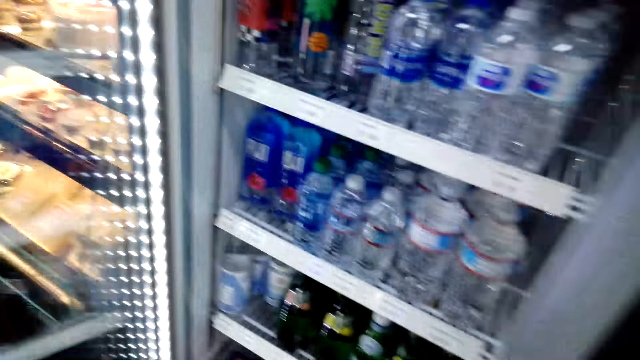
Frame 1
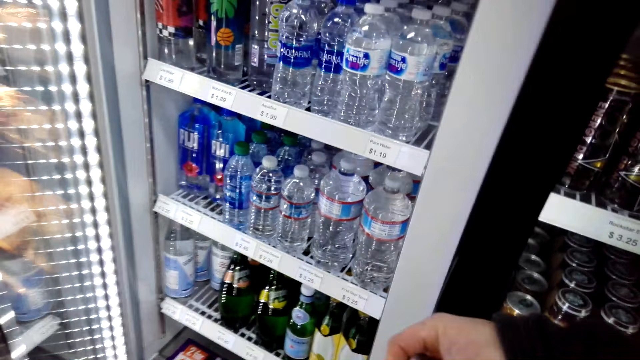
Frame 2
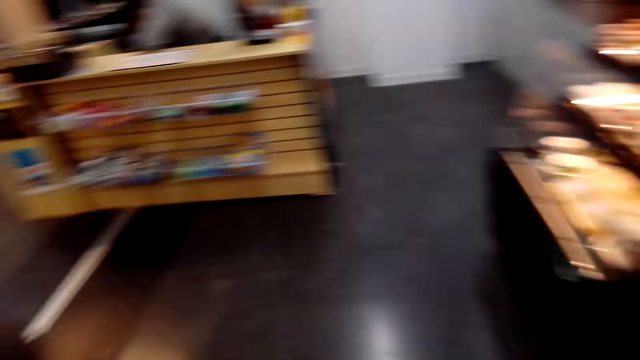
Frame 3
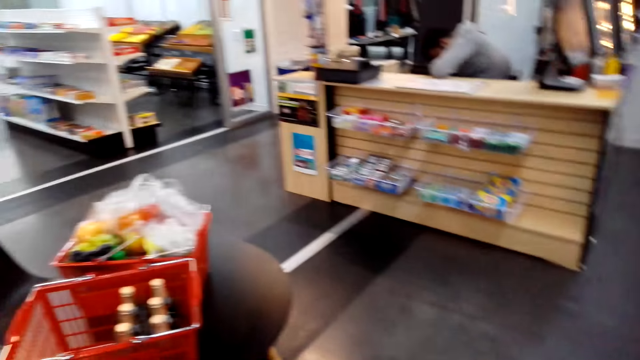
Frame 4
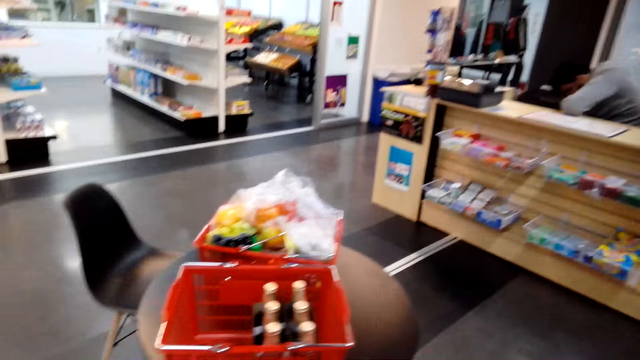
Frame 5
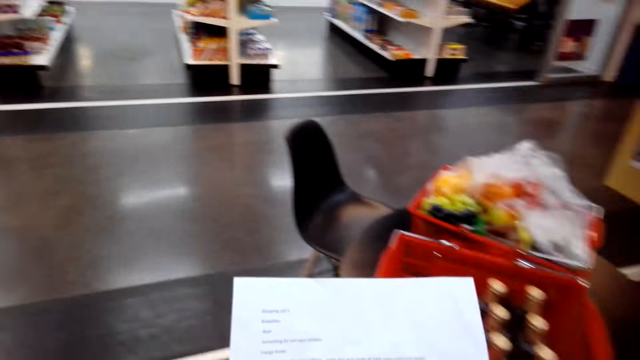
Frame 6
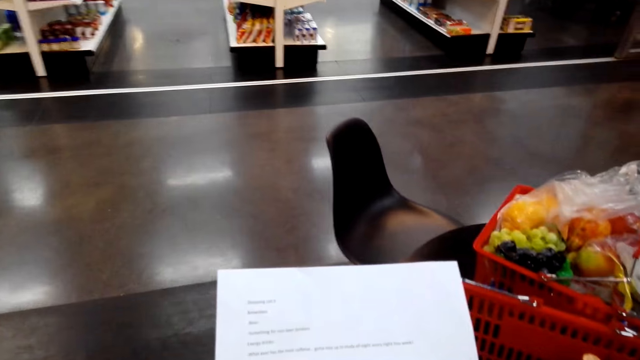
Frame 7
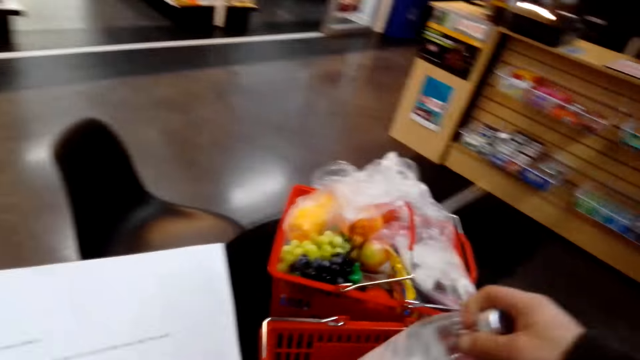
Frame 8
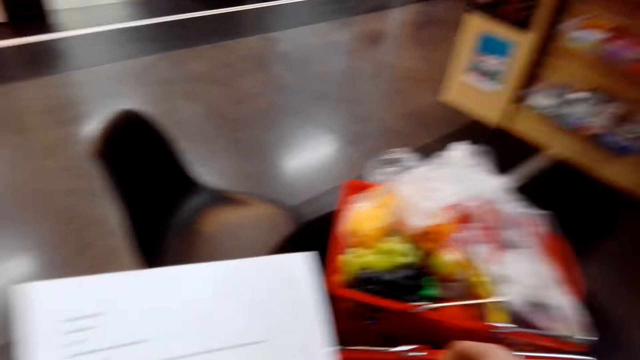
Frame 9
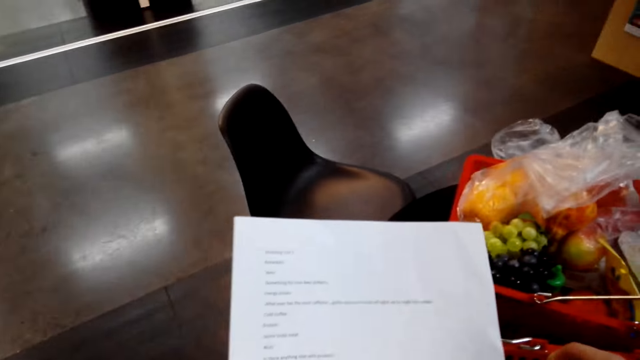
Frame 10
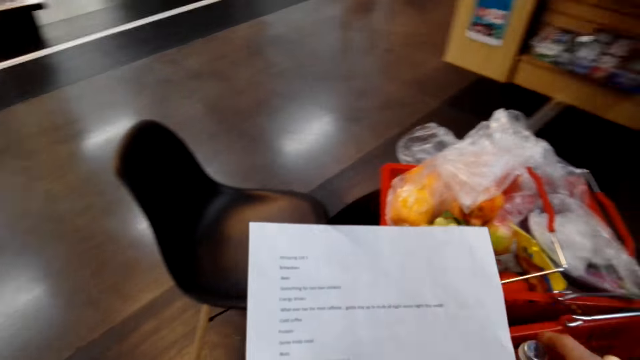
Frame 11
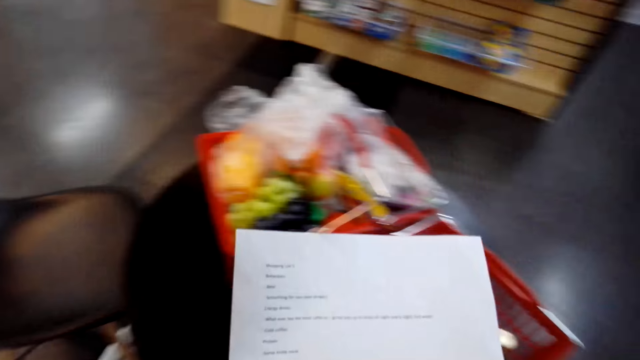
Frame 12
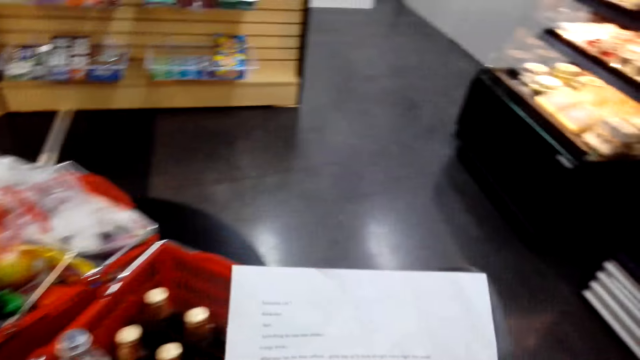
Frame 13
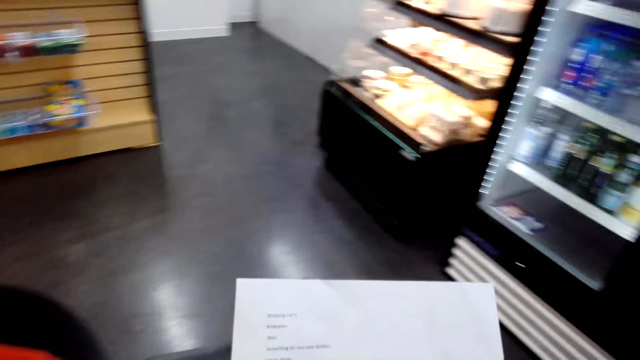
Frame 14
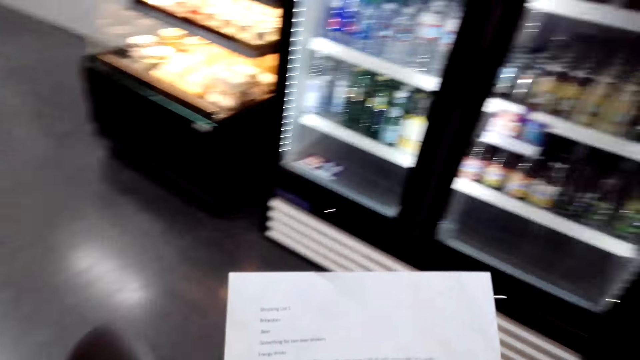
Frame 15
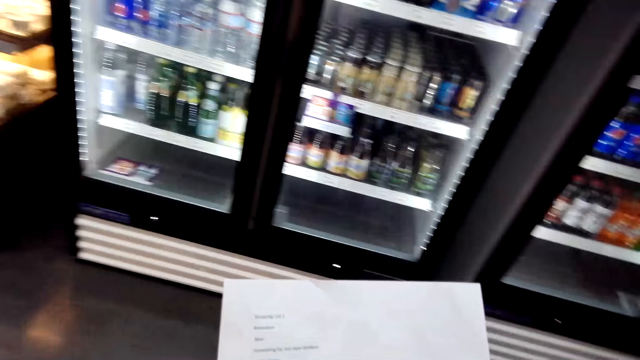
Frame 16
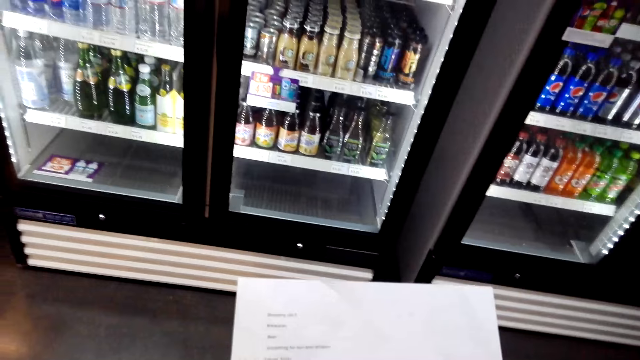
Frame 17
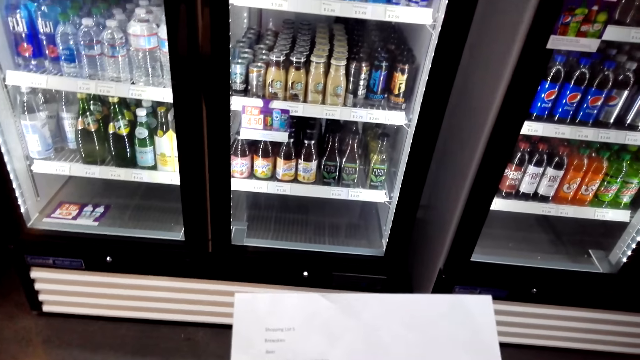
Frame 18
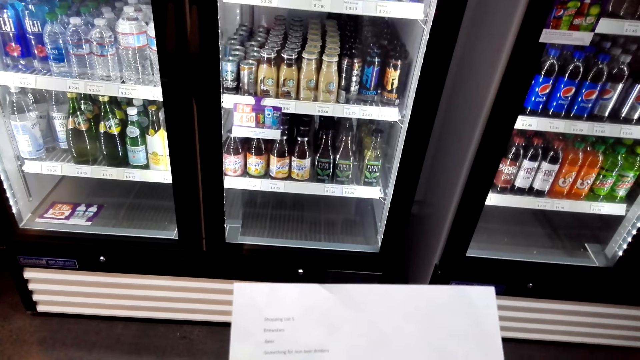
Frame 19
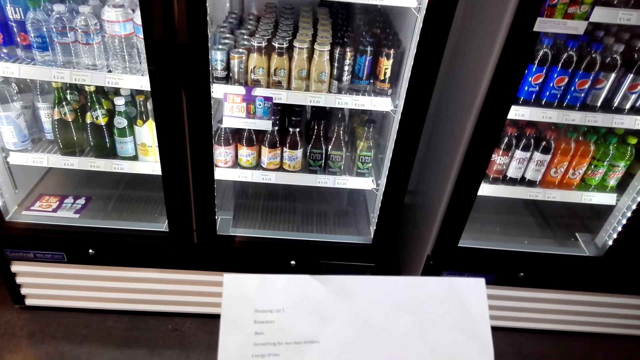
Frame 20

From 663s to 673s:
The camera wearer picks up an object. They walk around. They read the shopping list paper. They place the object on the table. They look around.

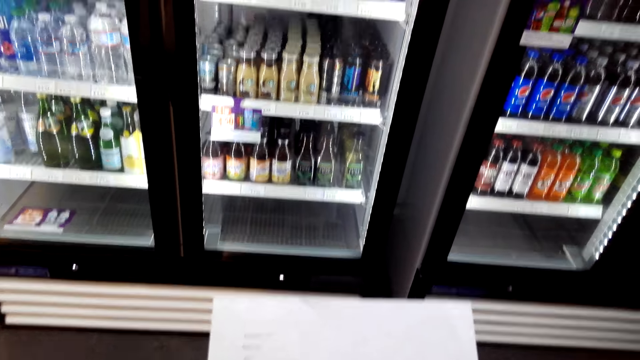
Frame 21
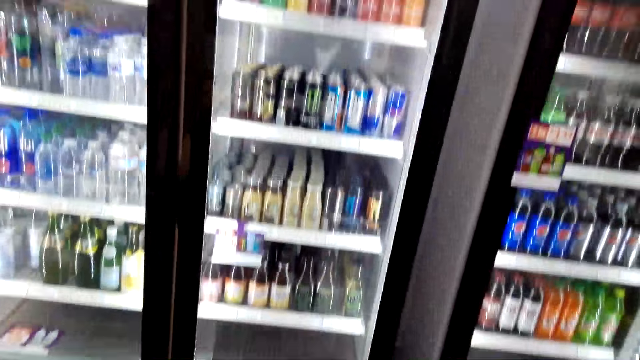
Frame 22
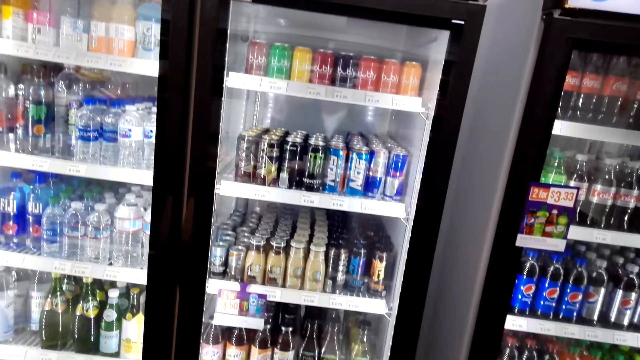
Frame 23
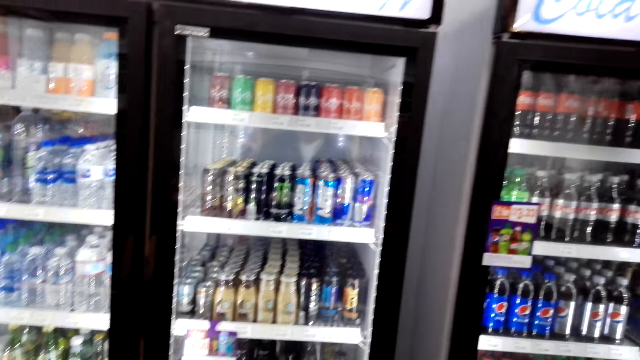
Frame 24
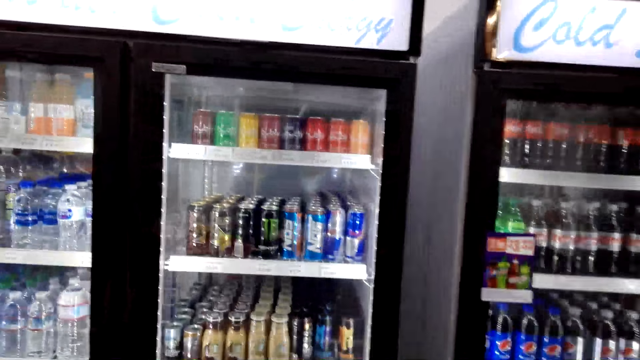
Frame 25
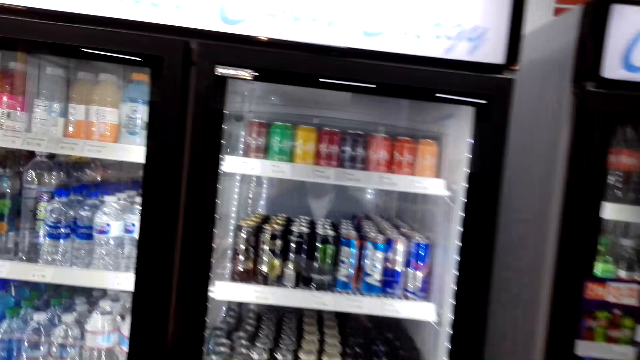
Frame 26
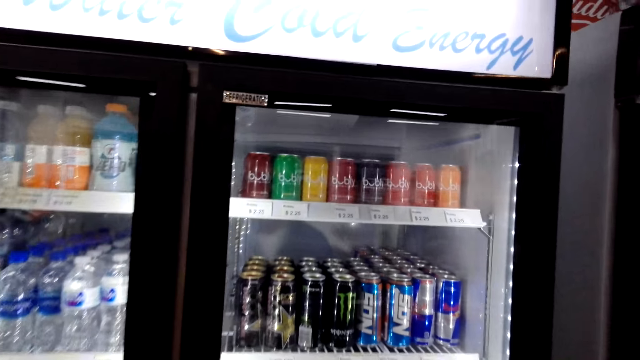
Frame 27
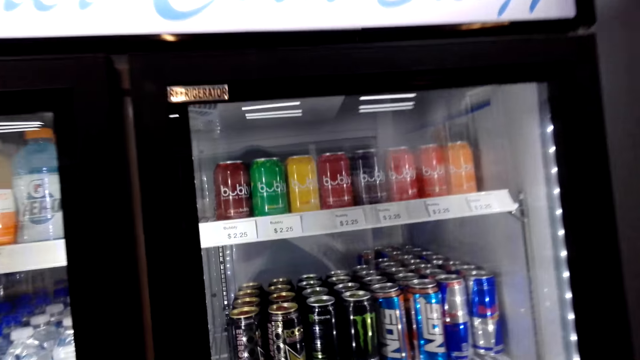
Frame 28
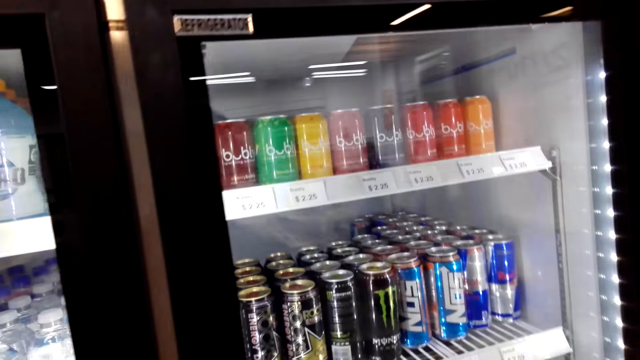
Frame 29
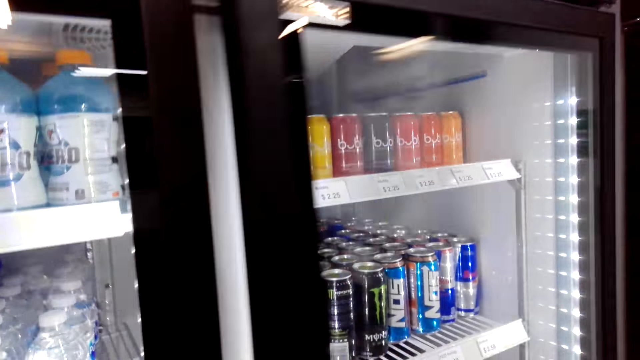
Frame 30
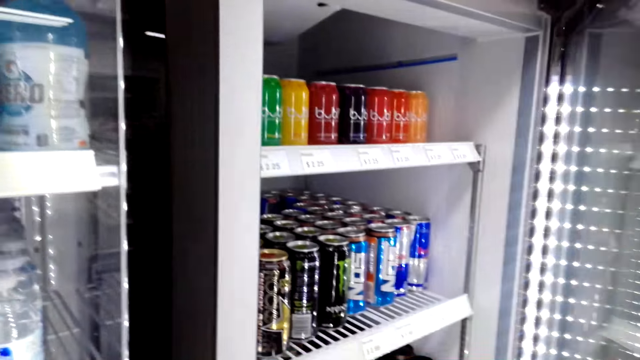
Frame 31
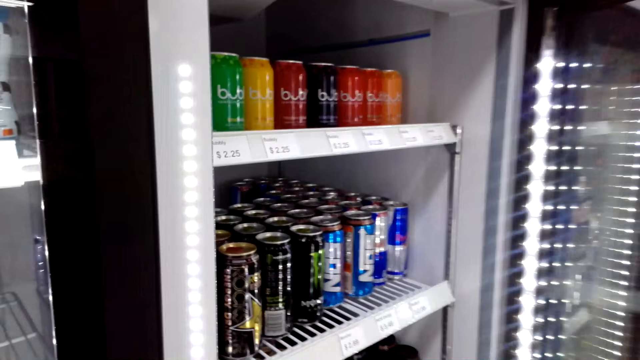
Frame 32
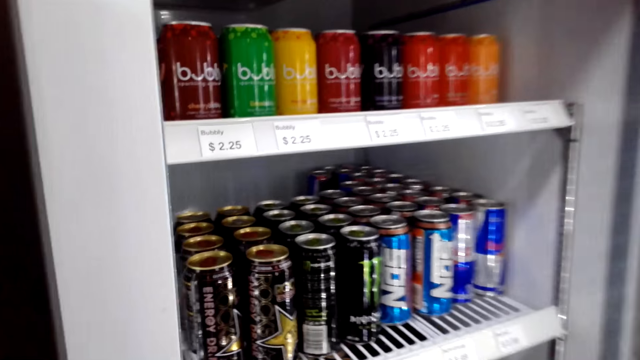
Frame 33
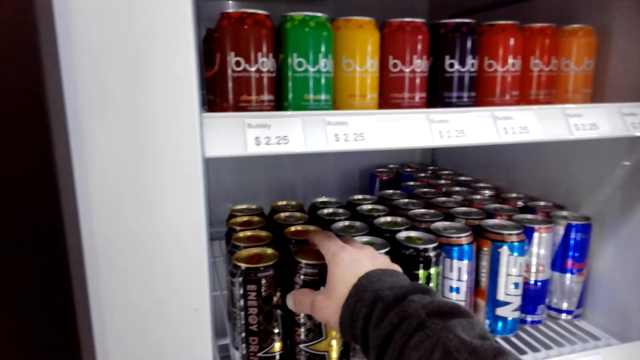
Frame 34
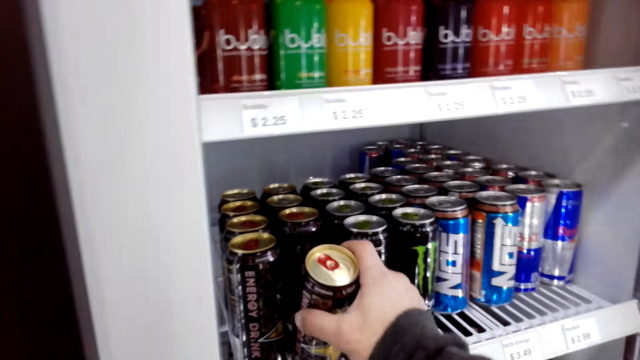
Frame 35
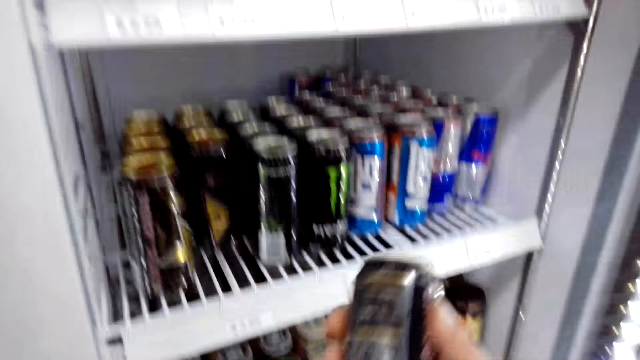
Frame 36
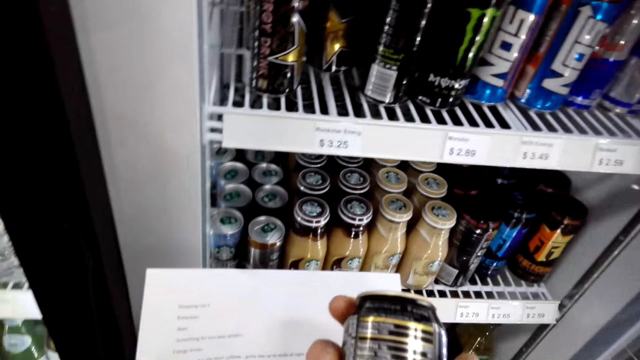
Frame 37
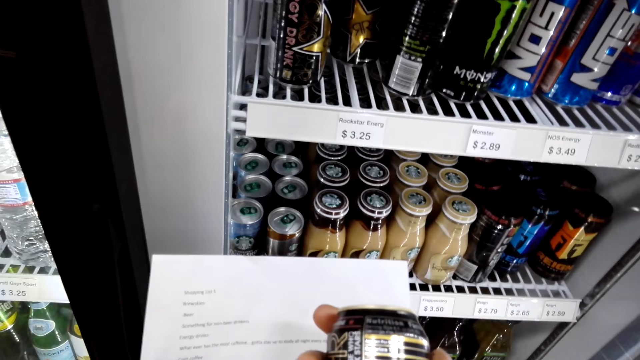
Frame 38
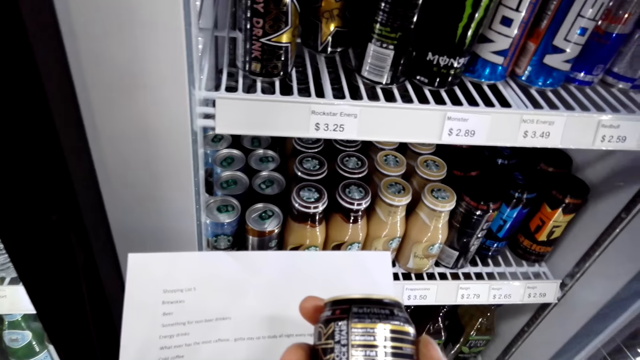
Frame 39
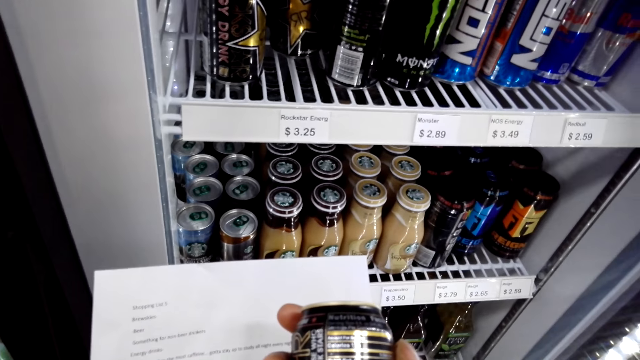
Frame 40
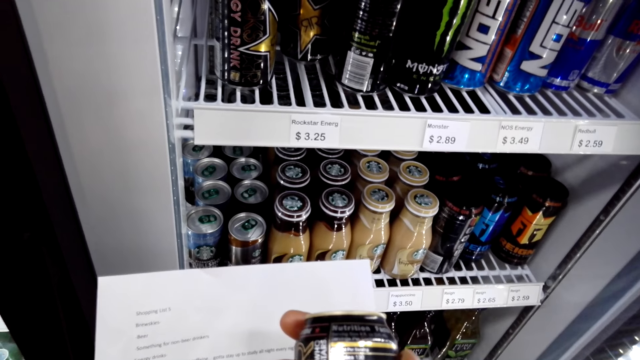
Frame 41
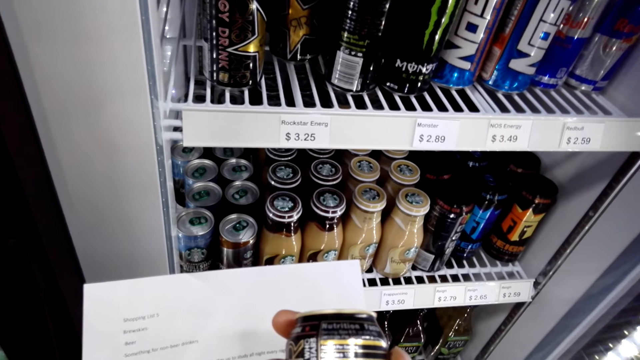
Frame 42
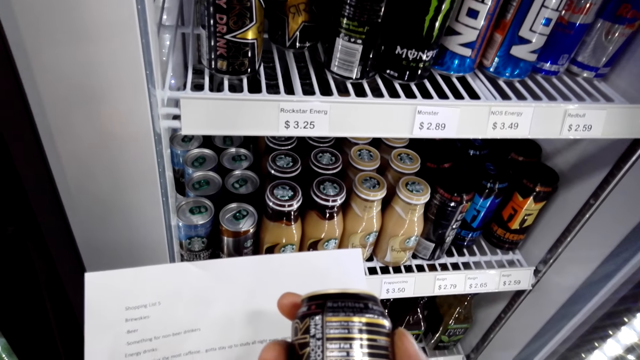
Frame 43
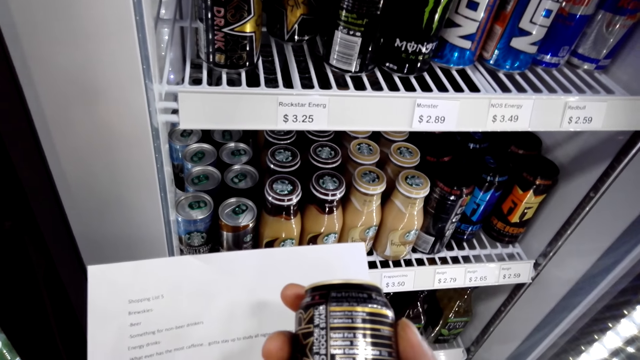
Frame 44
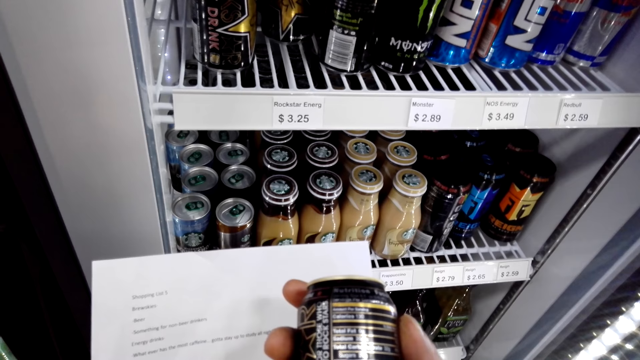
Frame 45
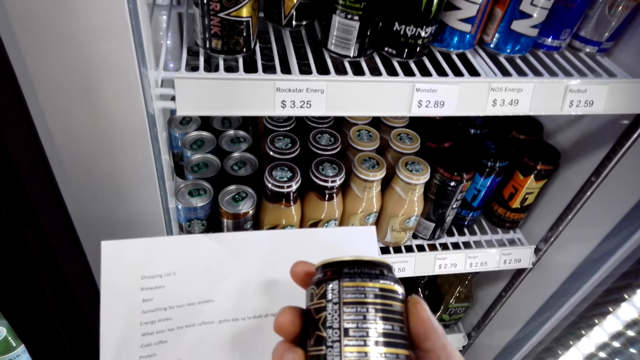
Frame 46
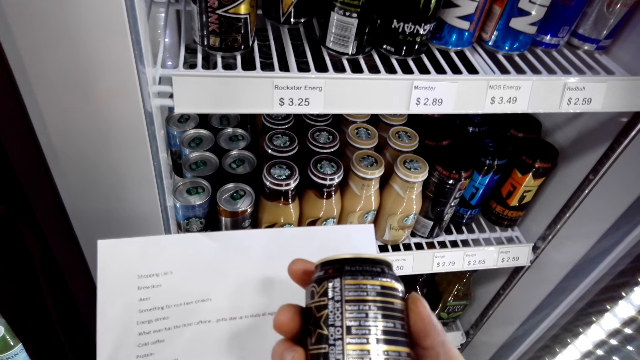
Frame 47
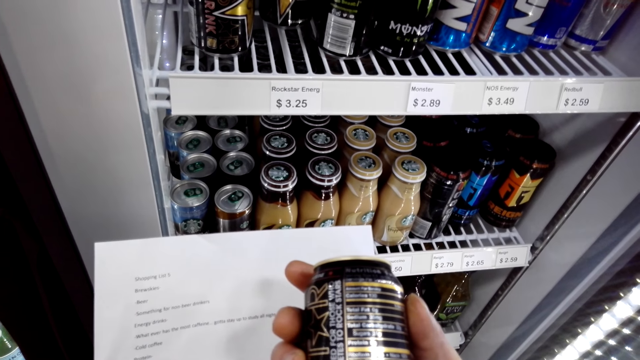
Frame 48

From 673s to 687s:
The camera wearer walks around. They open the display fridge. They pick up a can and look at the can.
